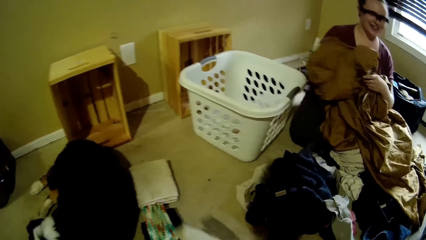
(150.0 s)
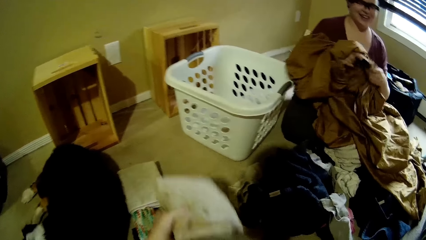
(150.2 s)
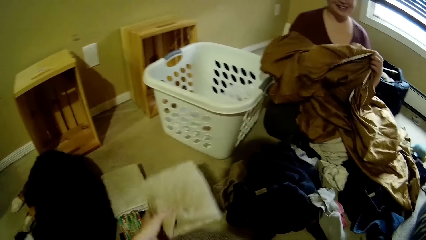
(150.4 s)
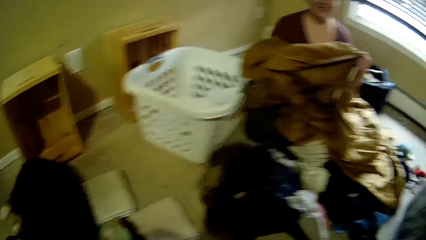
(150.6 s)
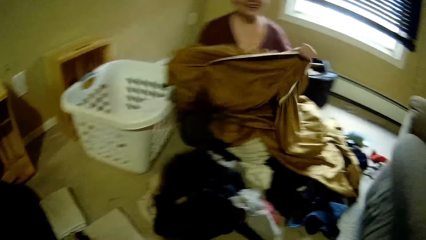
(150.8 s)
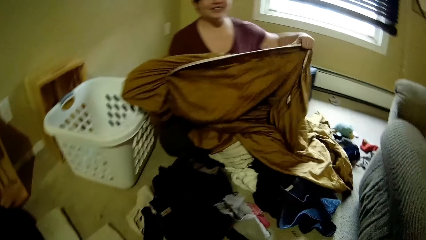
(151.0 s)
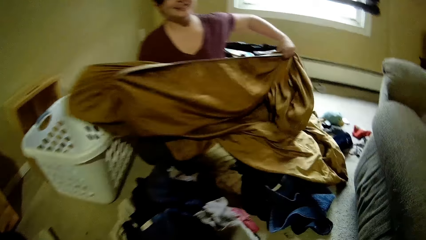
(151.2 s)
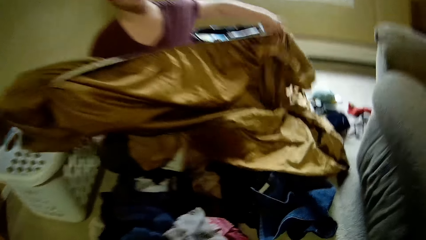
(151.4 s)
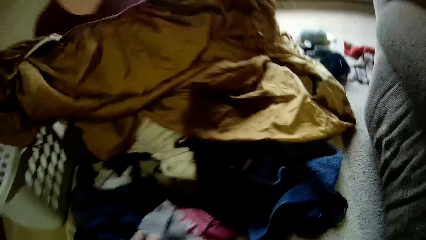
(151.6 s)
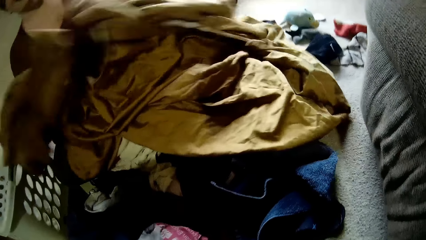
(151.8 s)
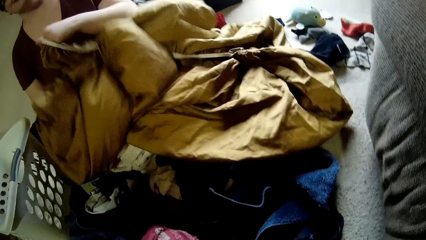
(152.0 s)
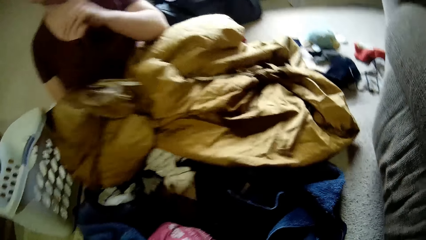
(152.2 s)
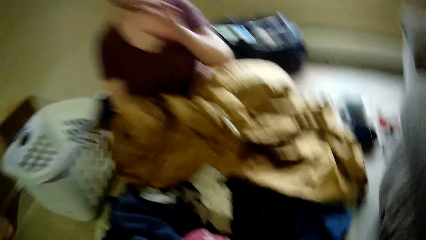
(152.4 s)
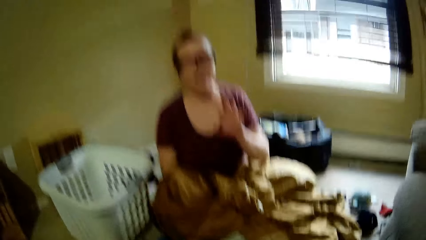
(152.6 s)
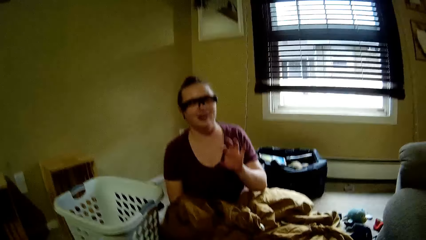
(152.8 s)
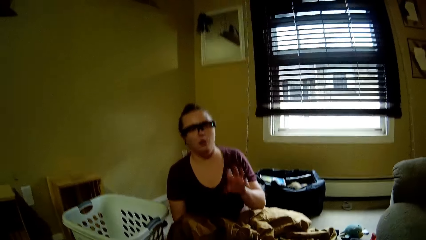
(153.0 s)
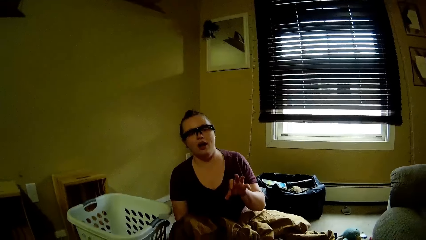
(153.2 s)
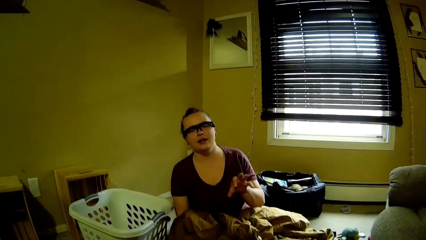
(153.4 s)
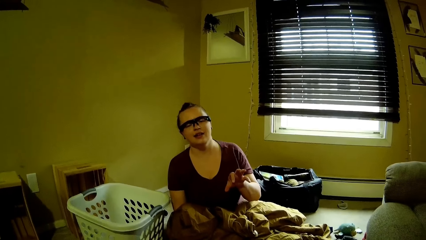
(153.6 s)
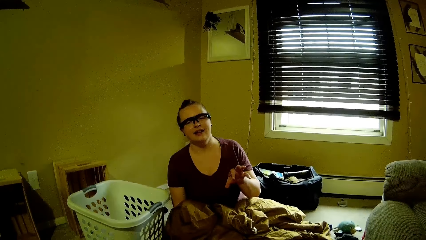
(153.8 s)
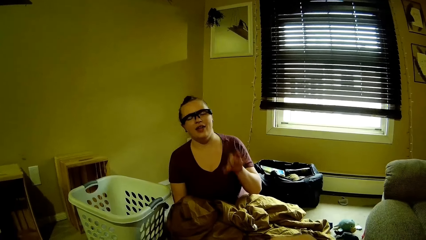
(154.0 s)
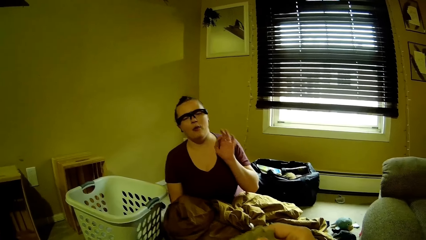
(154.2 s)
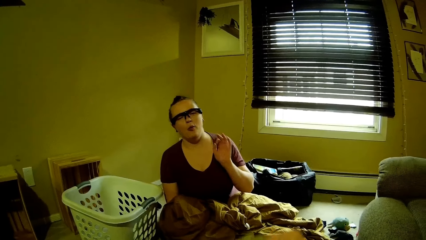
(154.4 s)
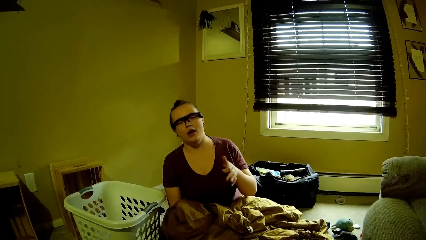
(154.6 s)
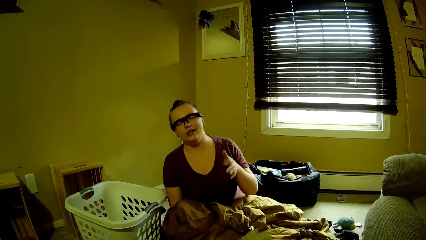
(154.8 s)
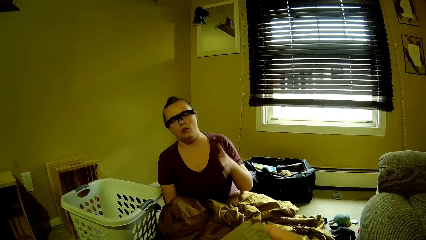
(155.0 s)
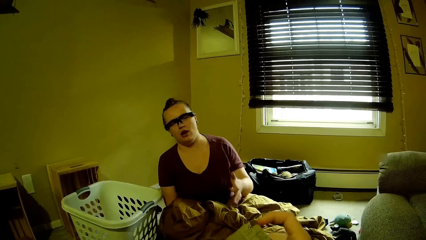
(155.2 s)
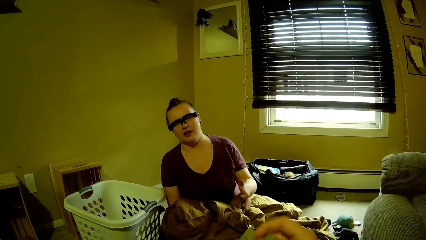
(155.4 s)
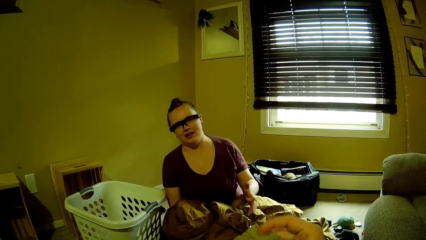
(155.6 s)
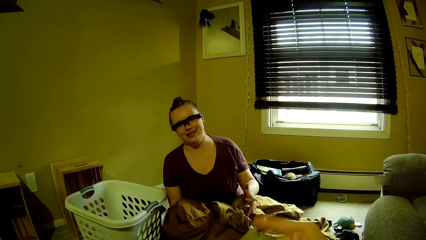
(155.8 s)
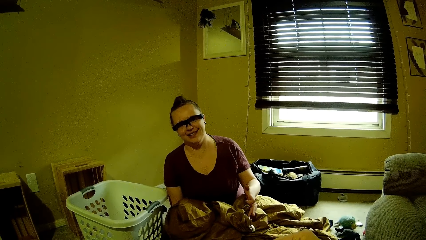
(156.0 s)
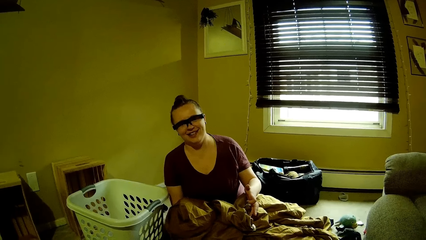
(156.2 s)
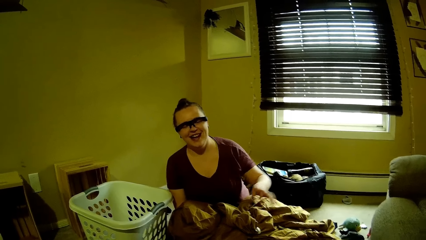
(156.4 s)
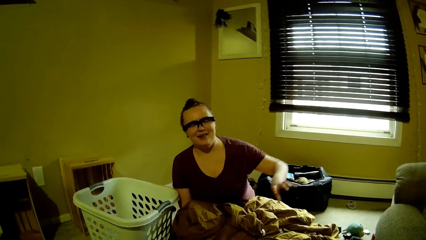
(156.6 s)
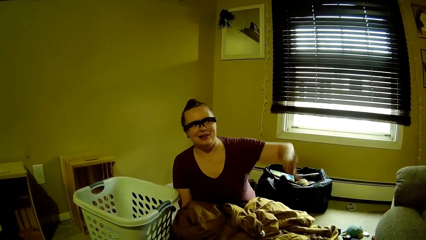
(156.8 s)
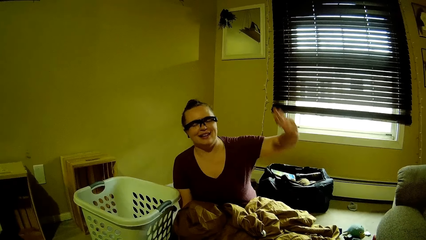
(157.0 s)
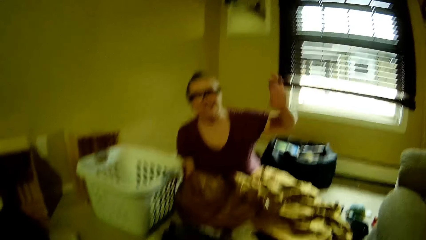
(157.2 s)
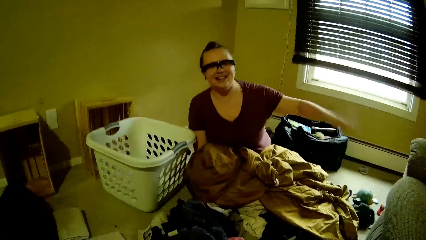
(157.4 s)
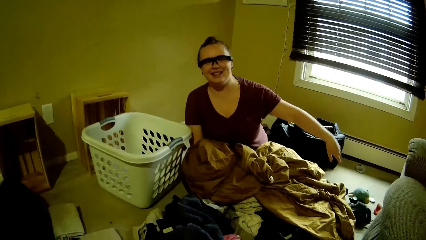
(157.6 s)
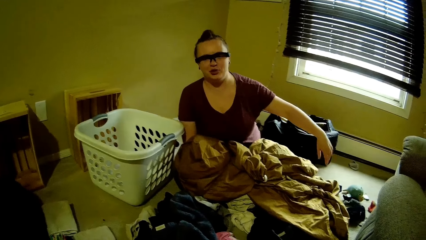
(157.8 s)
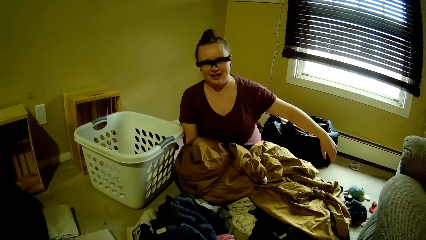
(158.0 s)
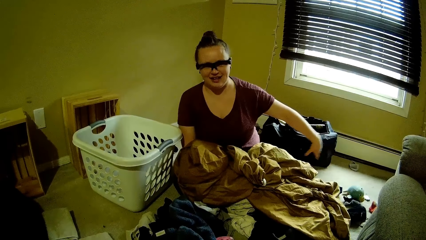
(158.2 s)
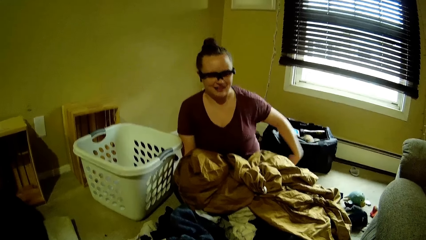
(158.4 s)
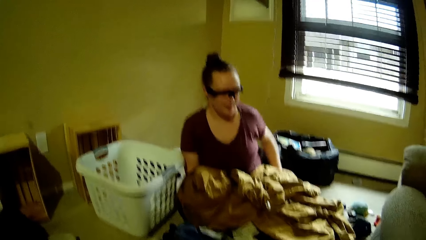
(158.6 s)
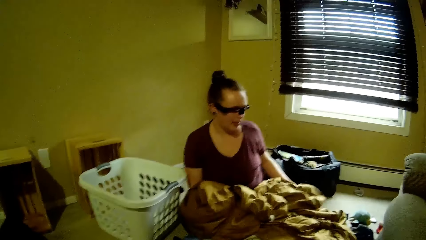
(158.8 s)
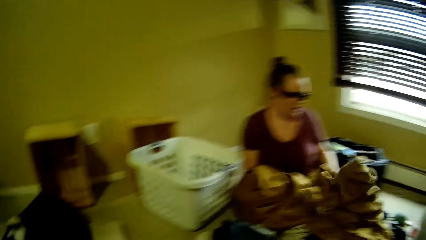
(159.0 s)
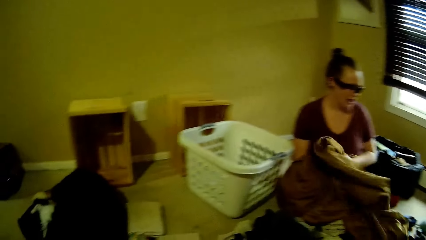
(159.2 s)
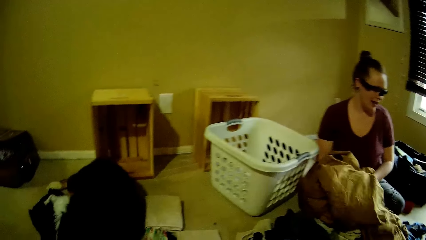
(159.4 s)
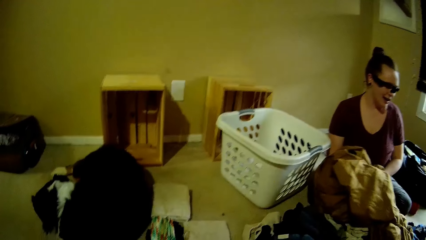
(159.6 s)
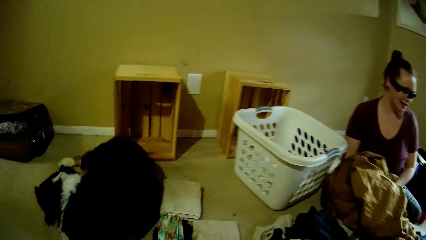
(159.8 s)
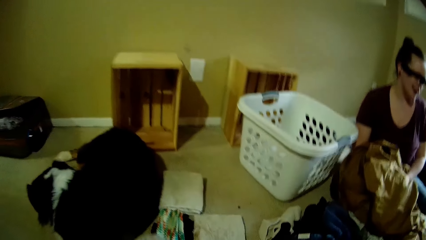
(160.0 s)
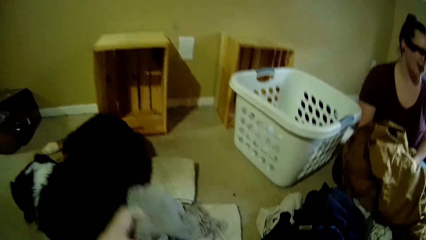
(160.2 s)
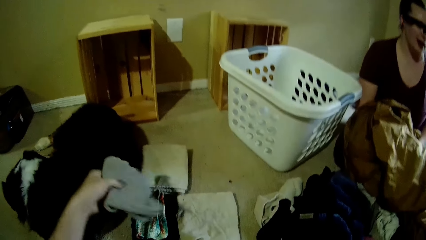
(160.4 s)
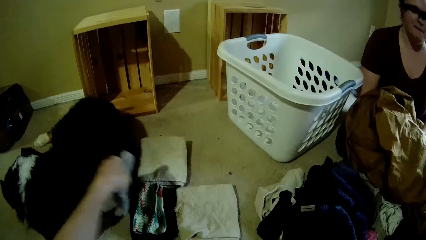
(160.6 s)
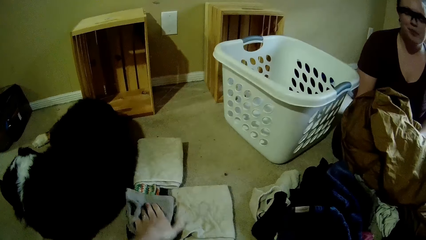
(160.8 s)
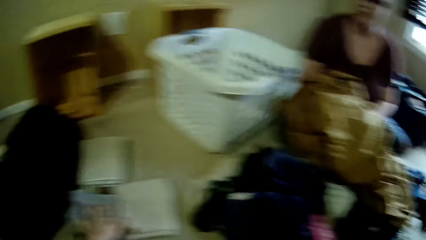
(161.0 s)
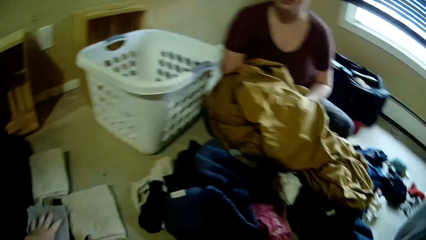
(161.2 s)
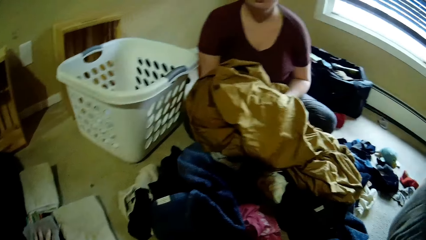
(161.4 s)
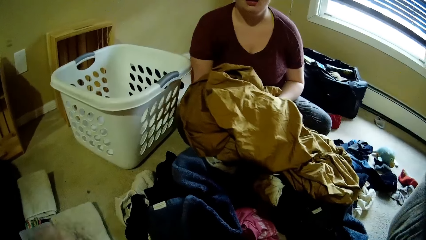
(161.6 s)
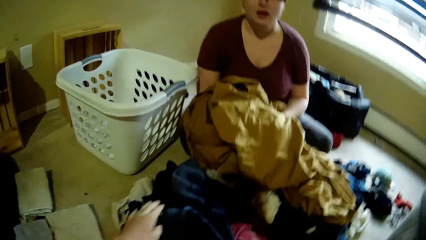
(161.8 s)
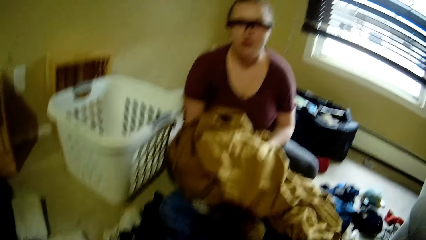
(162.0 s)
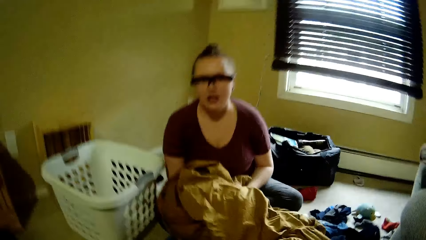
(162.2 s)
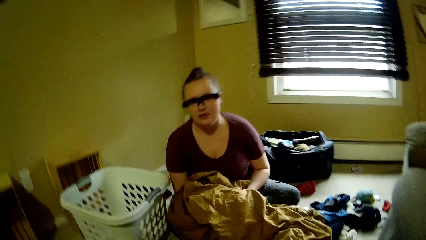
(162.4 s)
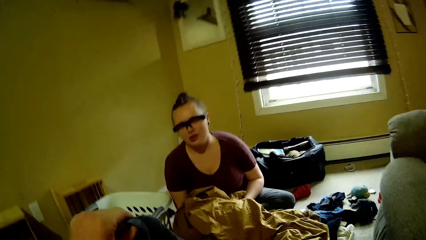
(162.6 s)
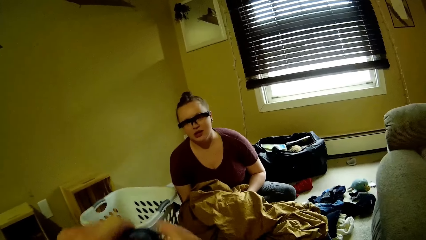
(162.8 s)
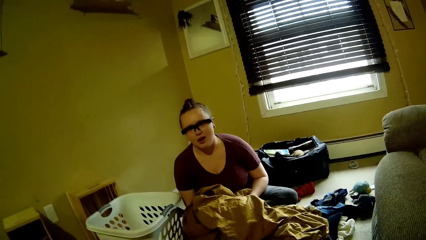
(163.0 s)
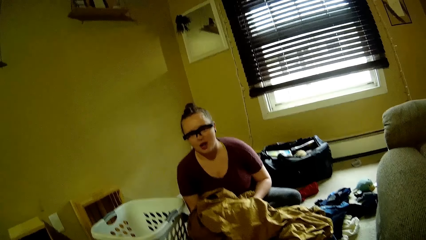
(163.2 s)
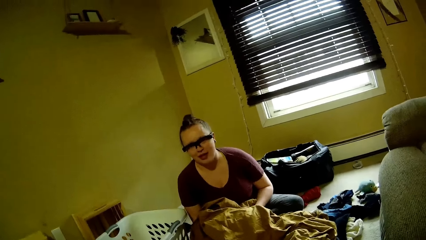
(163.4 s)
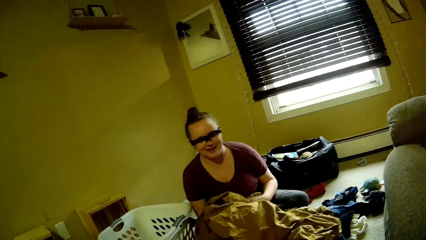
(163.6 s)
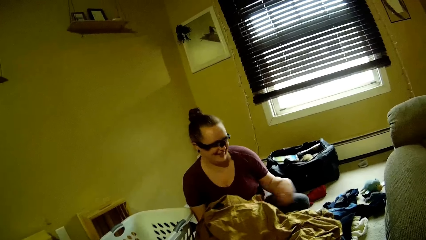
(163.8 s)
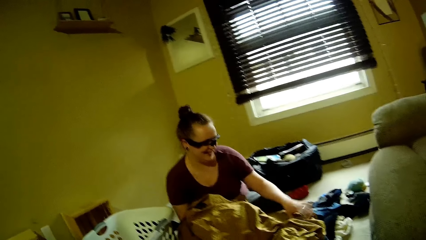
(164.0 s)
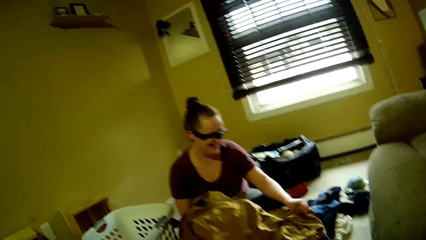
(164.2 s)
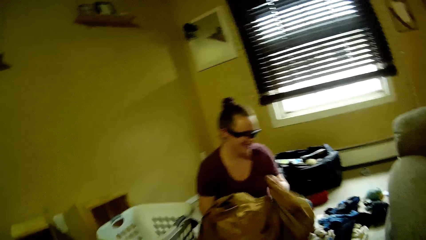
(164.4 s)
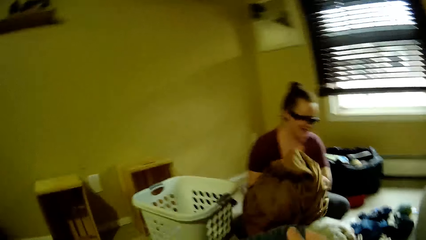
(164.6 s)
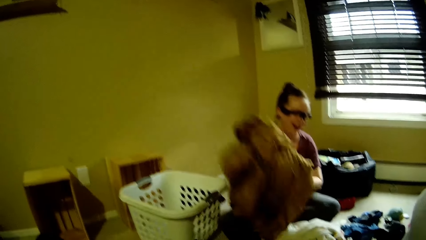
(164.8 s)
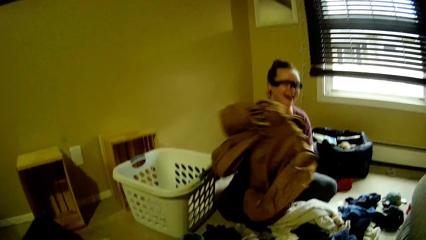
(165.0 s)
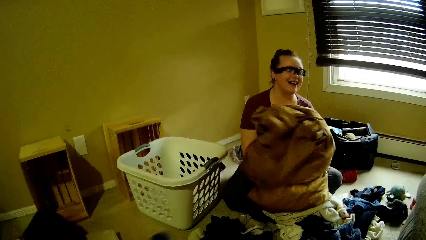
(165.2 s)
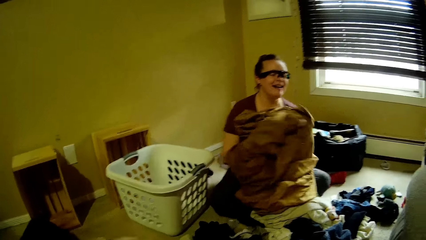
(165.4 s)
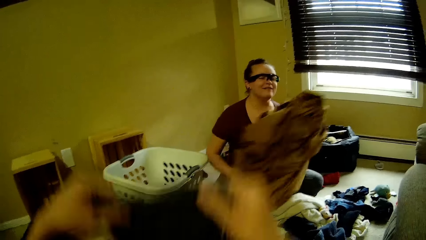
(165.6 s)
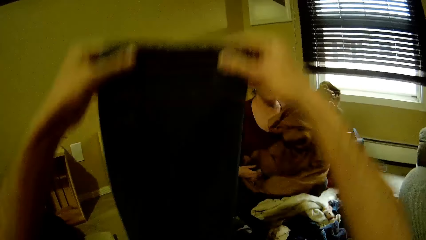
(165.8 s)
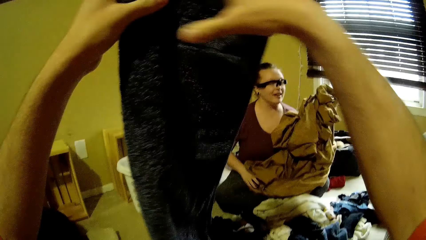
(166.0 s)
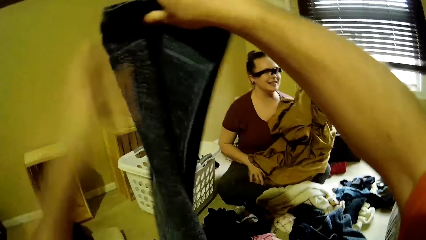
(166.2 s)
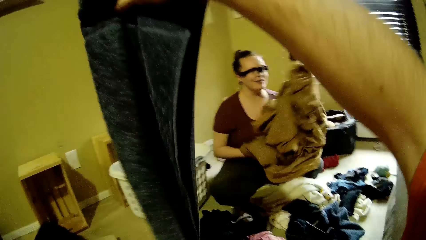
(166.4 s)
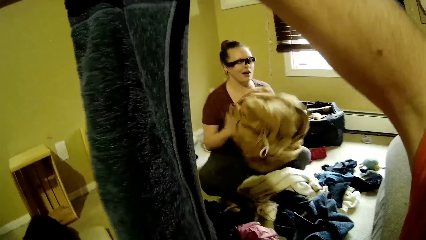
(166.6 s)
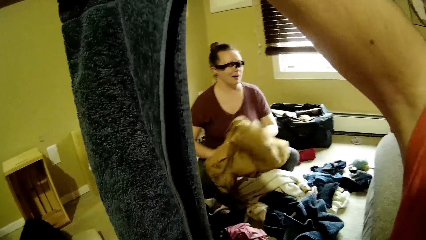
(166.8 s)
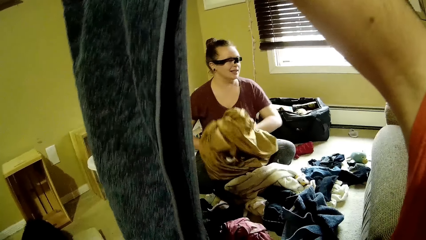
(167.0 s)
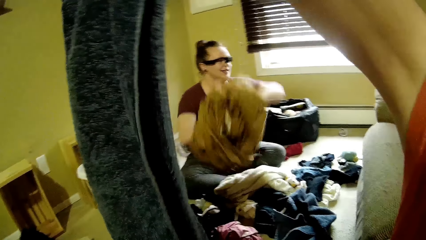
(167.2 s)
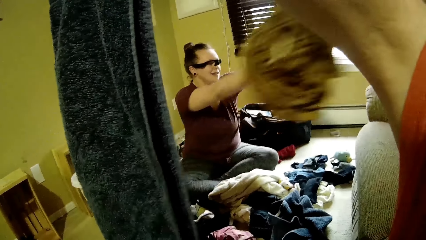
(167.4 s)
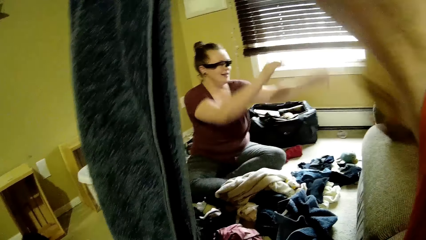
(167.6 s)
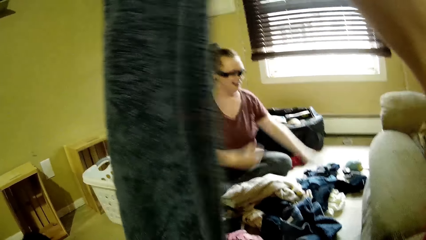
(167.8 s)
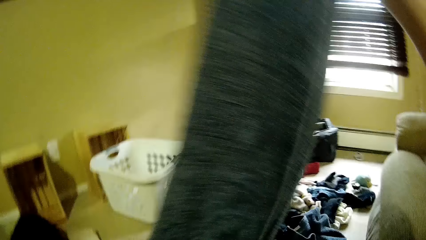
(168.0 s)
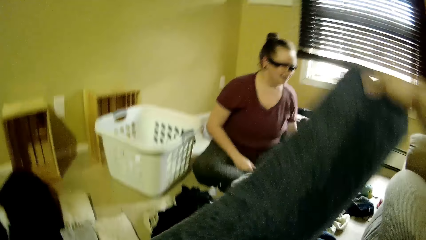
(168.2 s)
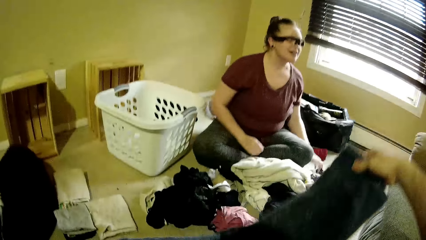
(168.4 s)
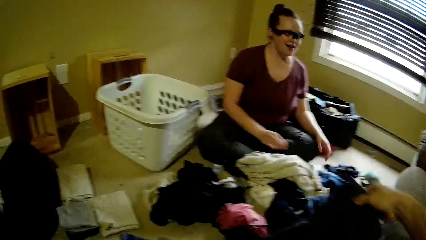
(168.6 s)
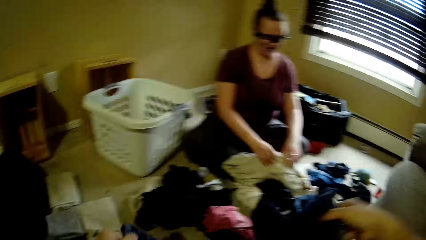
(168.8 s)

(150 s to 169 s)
The camera wearer drops the cloth on the floor with her right hand. The woman holds the cloth with her left hand. The woman holds the cloth in both hands. The camera wearer drops the cloth on the floor with her left hand. She arranges clothes. She converses with the woman. She picks the cloth with both hands. The woman holds the cloth in both hands. The woman lifts a cloth. The camera wearer folds the cloth with both hands. She lifts clothes. The woman throws the cloth to the chair with both hands.
